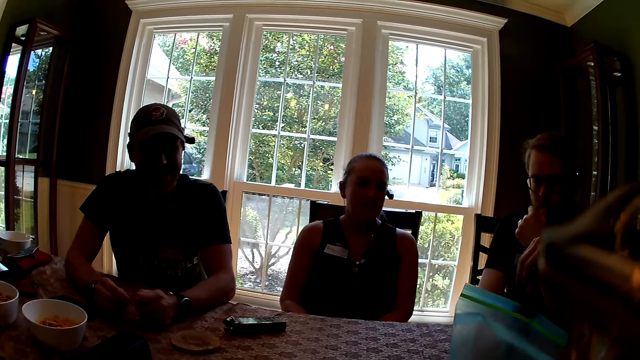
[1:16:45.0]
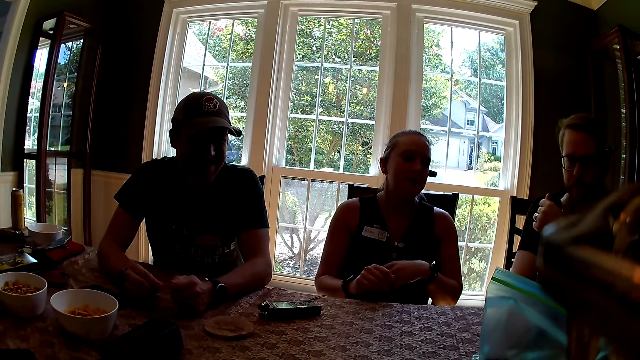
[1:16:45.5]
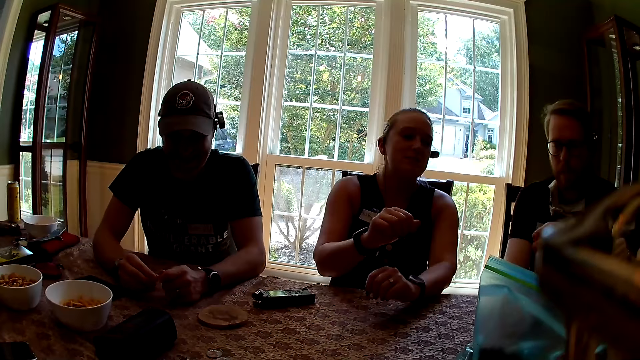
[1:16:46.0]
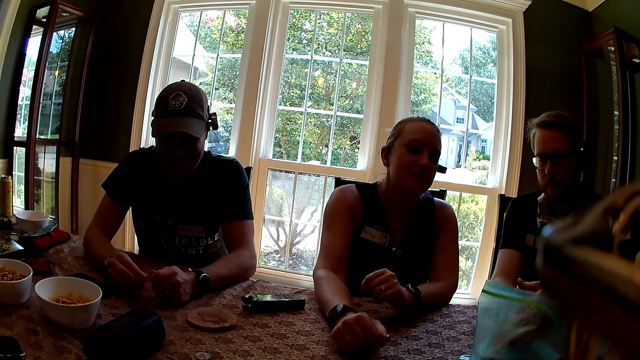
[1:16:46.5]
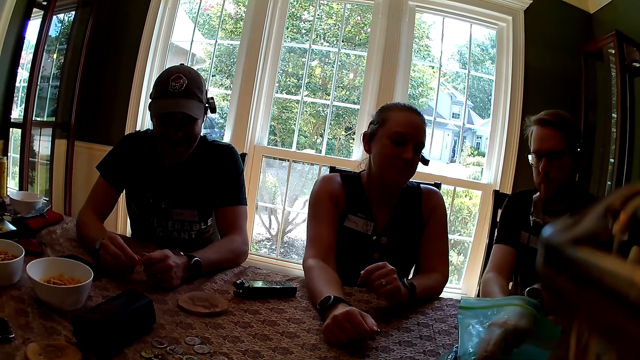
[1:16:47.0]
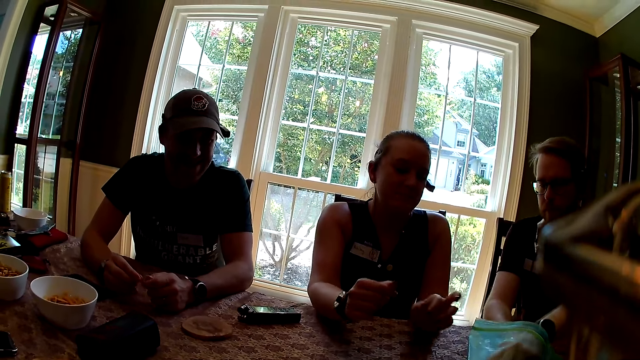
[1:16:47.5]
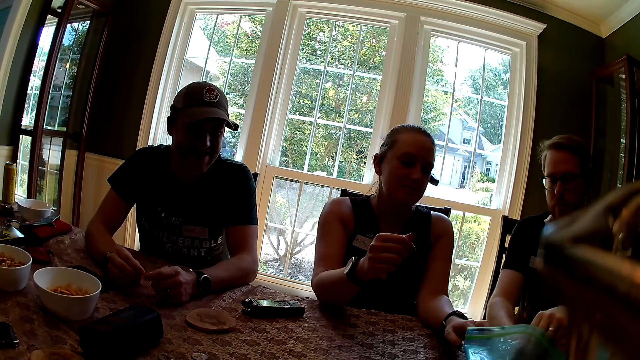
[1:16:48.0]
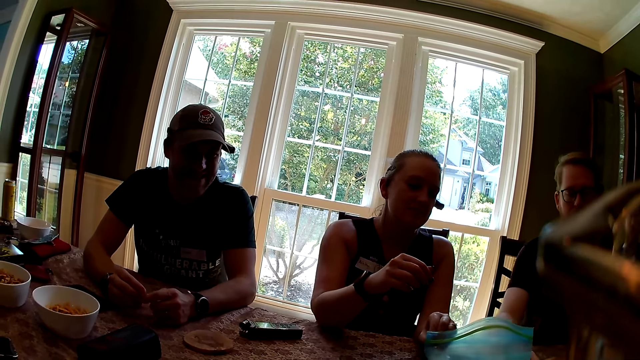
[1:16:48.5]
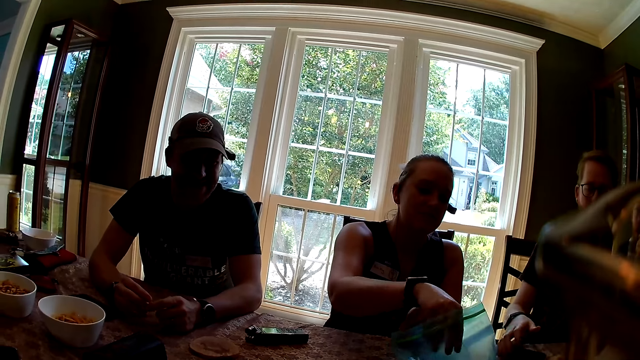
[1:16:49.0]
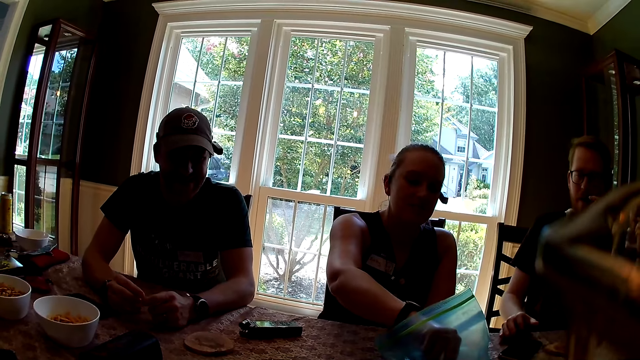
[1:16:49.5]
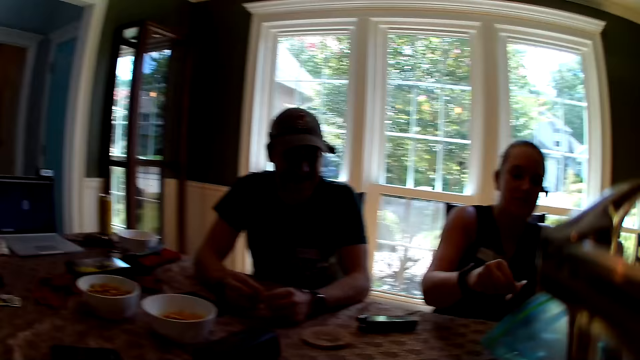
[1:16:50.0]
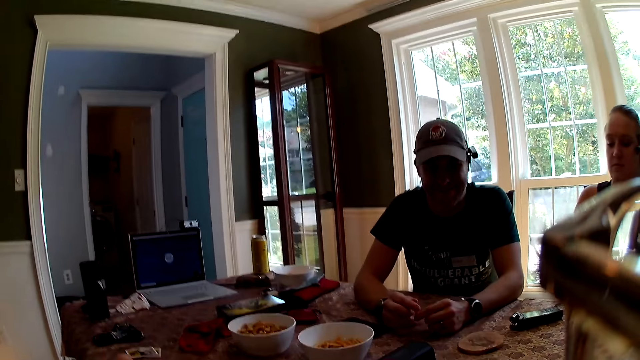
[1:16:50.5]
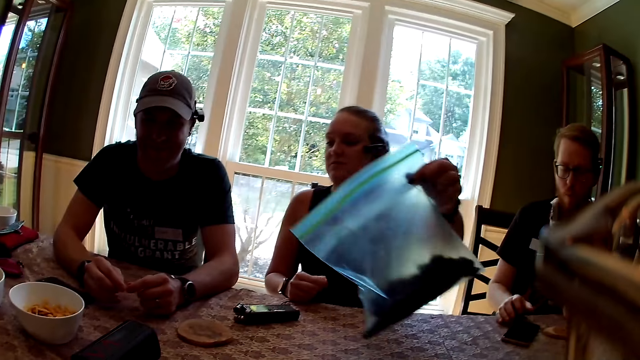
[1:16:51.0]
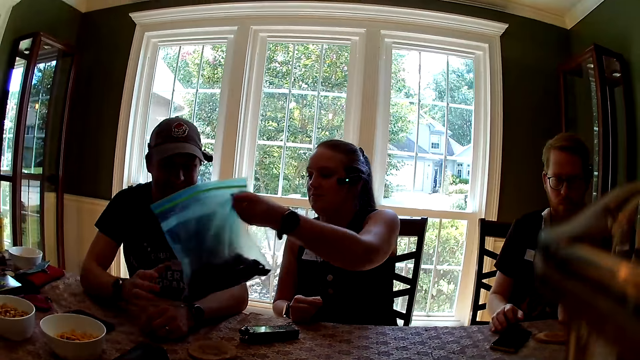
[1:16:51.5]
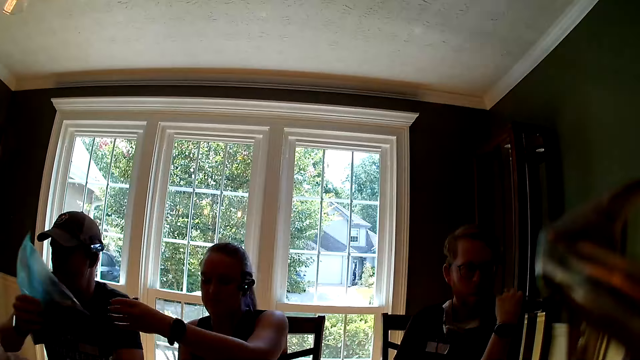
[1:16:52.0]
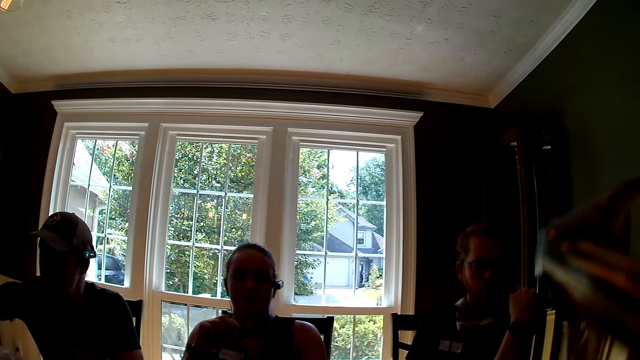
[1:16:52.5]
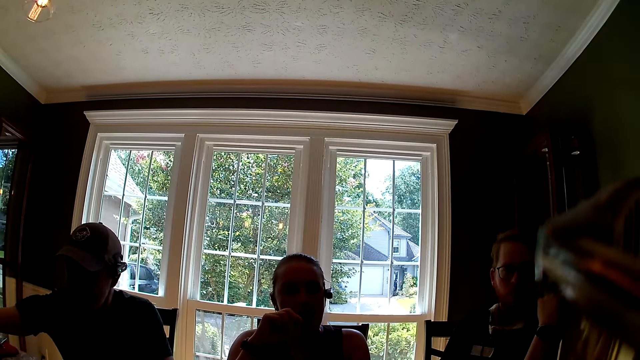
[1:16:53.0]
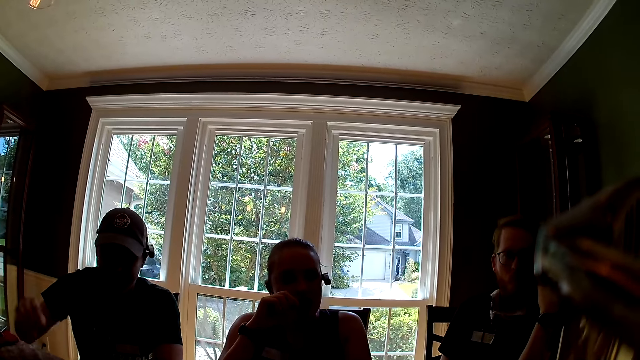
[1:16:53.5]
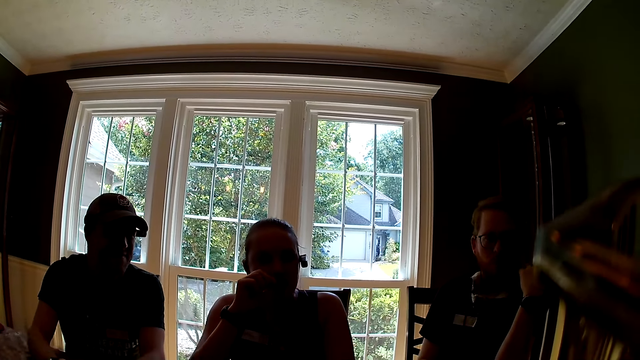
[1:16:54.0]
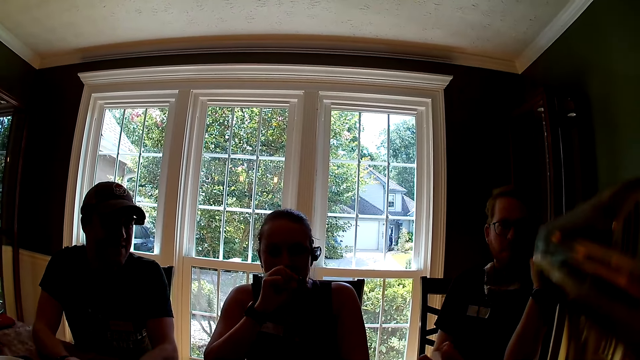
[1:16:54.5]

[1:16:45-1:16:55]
A man takes something. Another man picks up a cupcake from a storage bag with his left hand. A woman drags the storage bag on the table with her left hand. The camera wearer counts the cards. The woman picks up a cupcake from the storage bag with her right hand. The second man eats the cupcake in his left hand. A third man speaks to the group of people at the table. The woman picks up the storage bag from the table with her right hand and passes the storage bag to a fourth man with her right hand. Another man takes the paper. The woman eats the cupcake in her right hand.

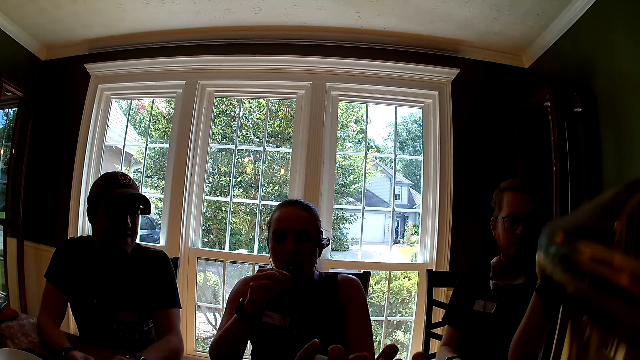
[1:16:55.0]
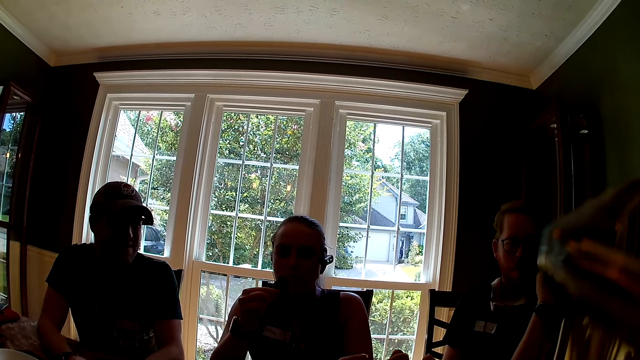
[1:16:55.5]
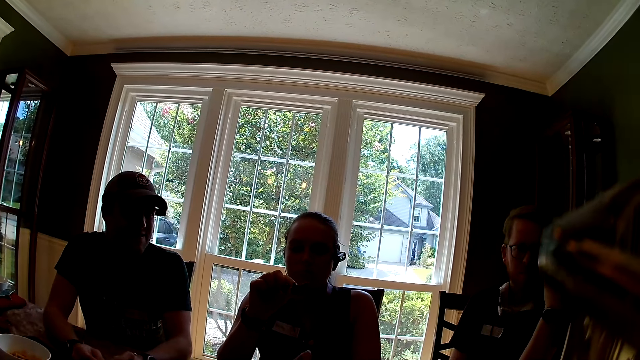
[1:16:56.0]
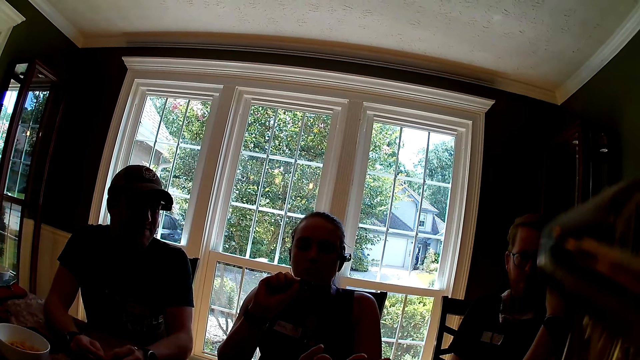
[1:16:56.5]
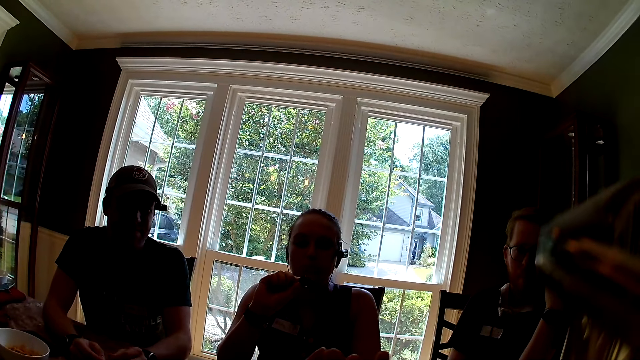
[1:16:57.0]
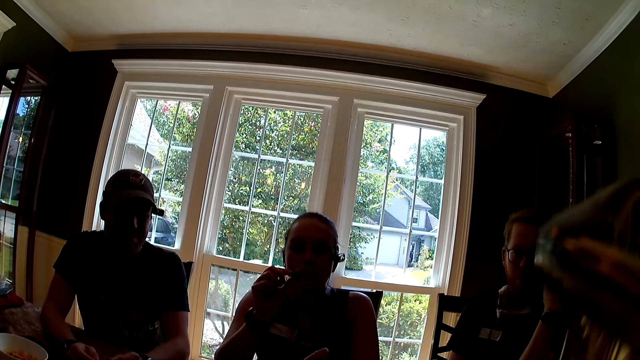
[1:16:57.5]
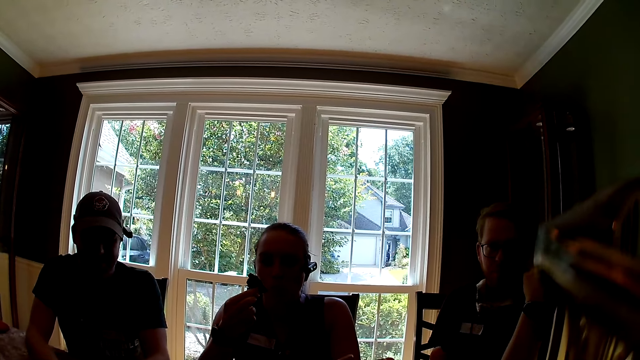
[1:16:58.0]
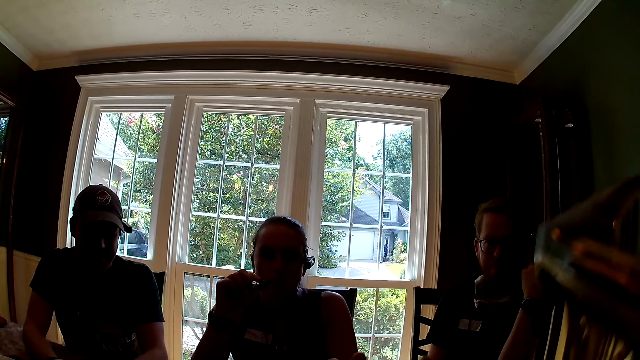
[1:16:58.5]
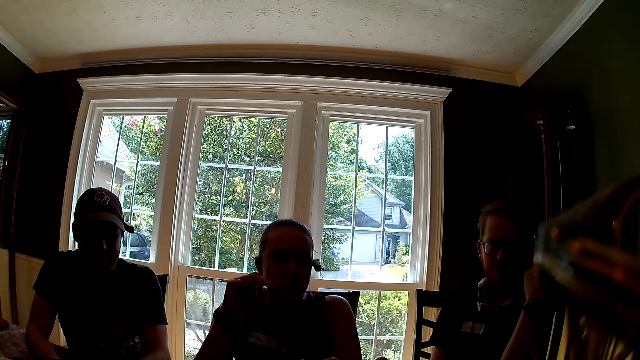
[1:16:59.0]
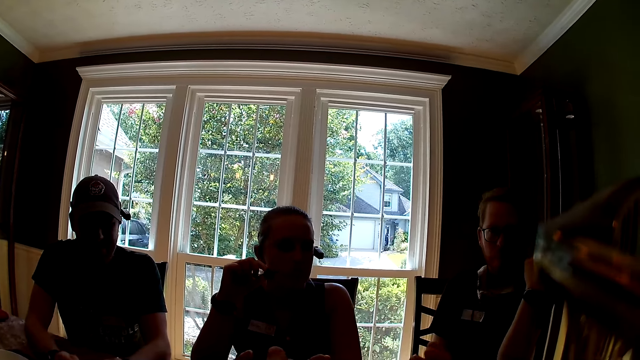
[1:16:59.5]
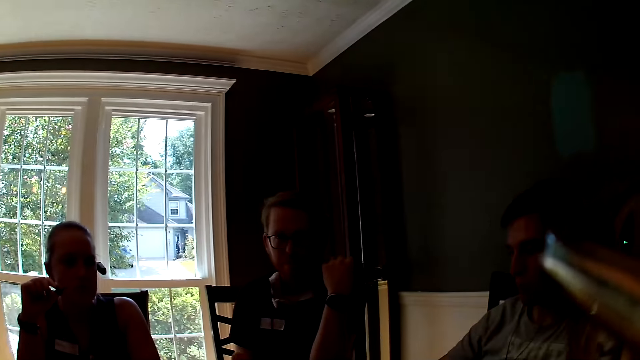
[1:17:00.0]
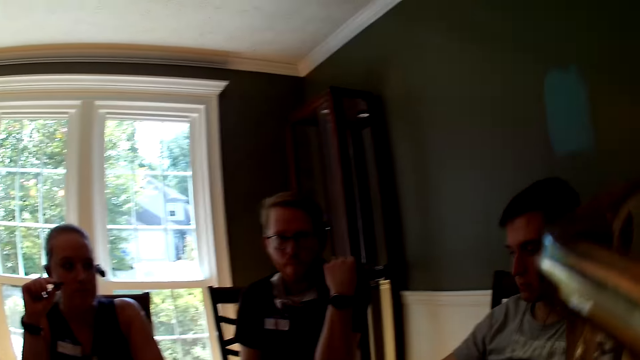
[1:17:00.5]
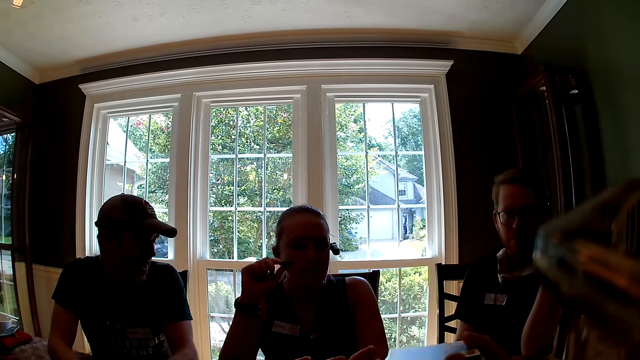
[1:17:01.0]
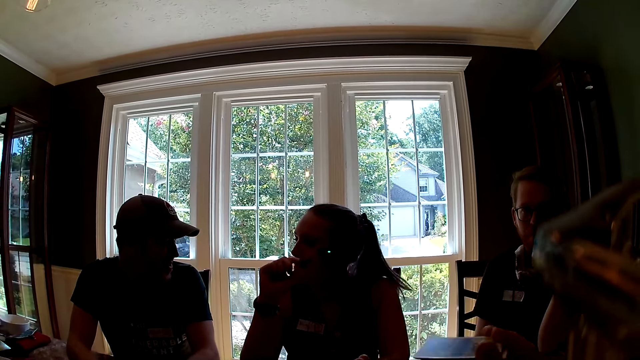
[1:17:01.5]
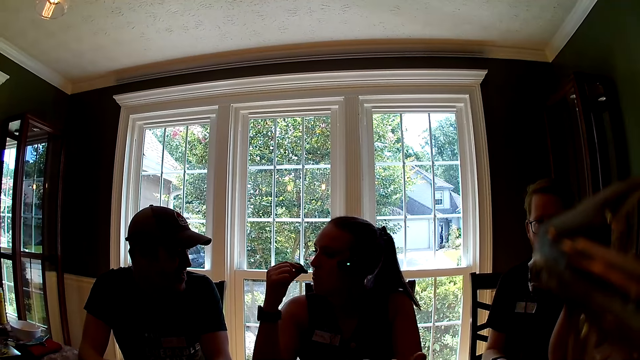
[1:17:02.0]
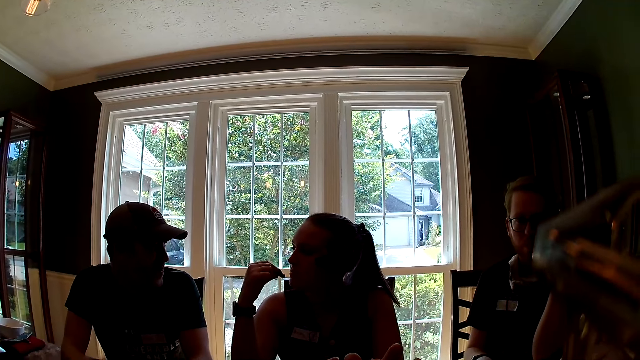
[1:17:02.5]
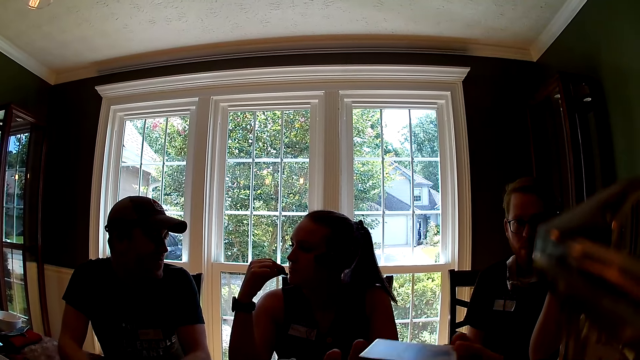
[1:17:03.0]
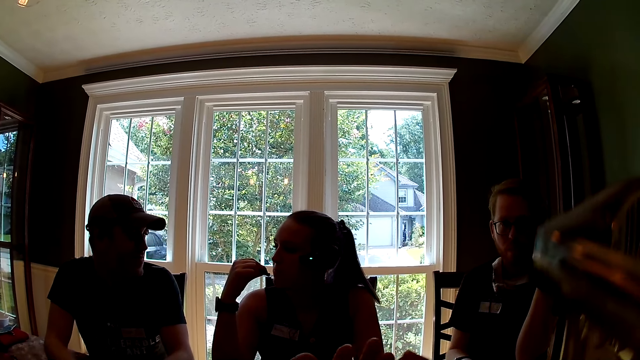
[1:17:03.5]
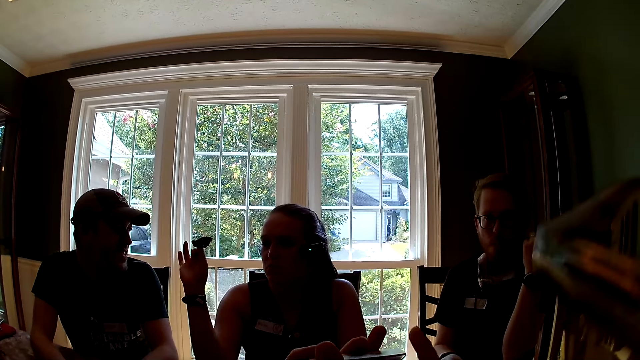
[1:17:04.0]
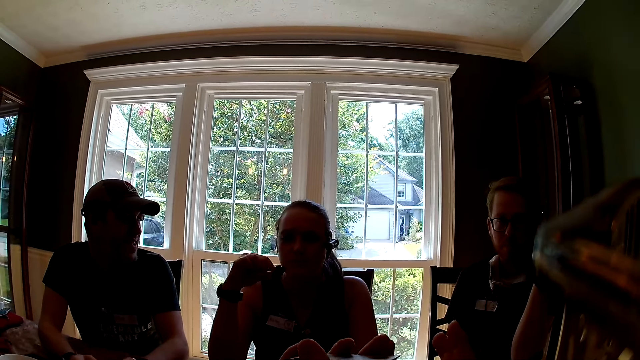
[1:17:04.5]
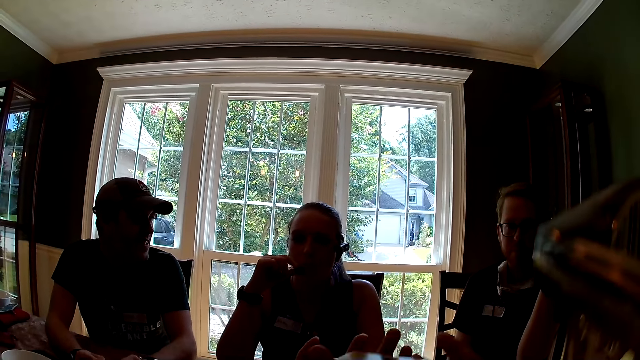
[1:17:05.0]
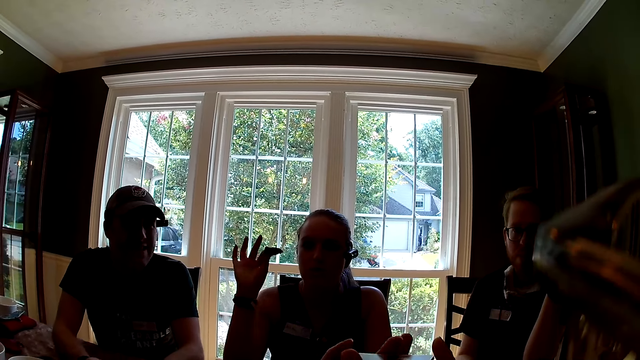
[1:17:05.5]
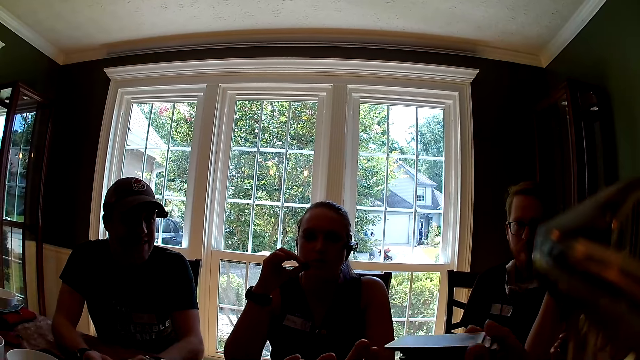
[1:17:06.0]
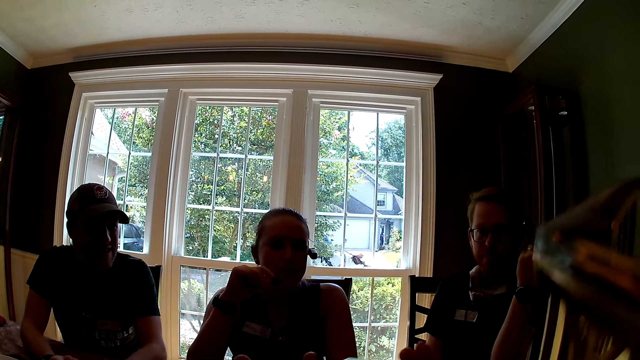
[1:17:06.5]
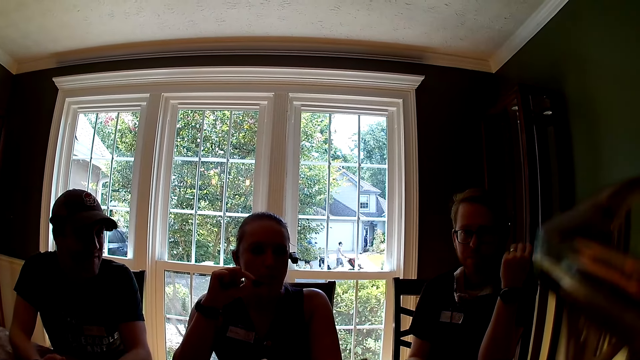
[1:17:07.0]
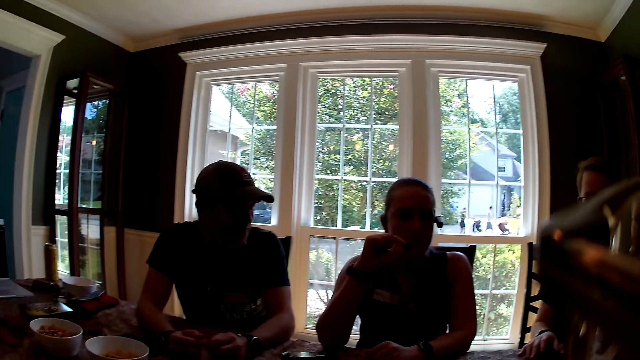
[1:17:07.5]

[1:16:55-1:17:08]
The camera wearer shuffles the pack of role cards in her hands. She interacts with a man. She talks. Another man interacts with a woman. A third man talks. The second man talks to the woman.
